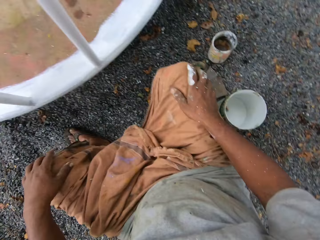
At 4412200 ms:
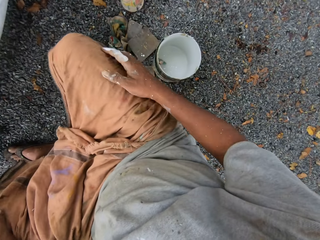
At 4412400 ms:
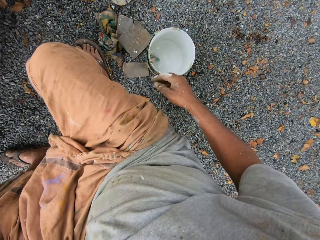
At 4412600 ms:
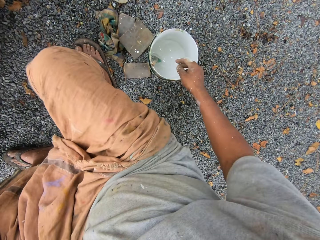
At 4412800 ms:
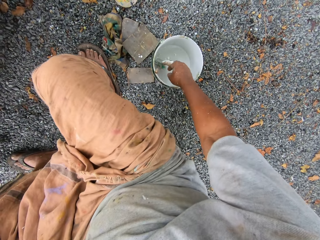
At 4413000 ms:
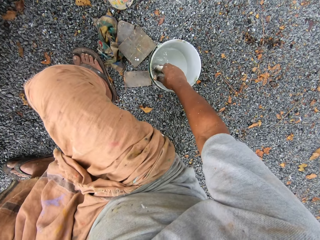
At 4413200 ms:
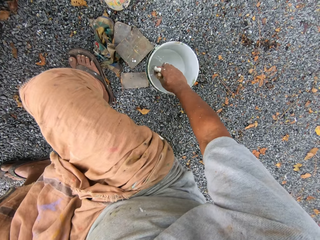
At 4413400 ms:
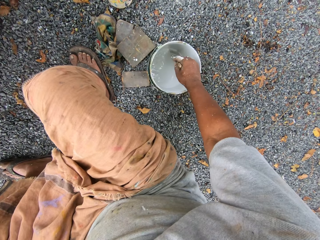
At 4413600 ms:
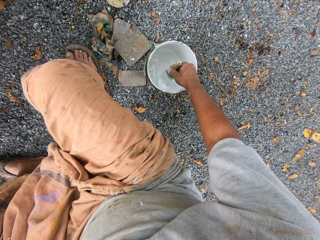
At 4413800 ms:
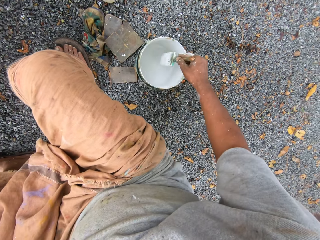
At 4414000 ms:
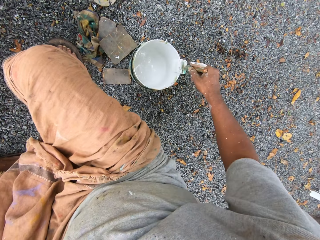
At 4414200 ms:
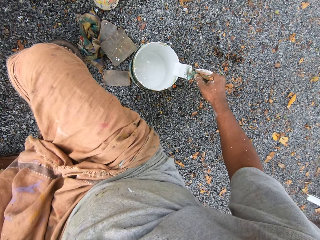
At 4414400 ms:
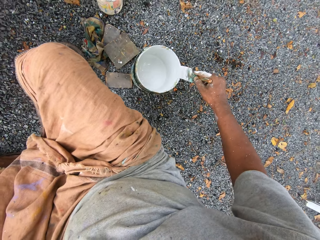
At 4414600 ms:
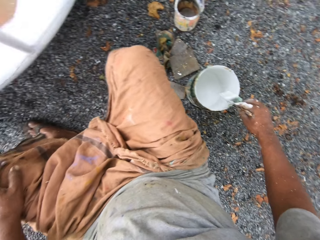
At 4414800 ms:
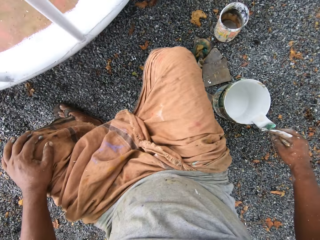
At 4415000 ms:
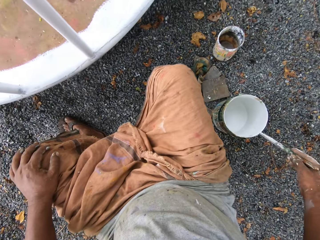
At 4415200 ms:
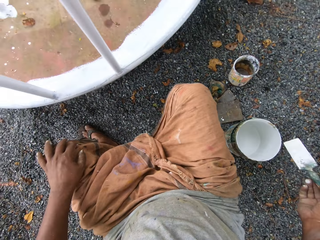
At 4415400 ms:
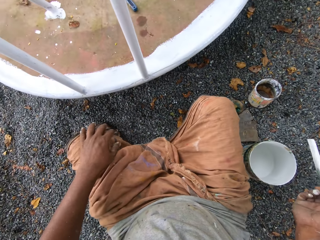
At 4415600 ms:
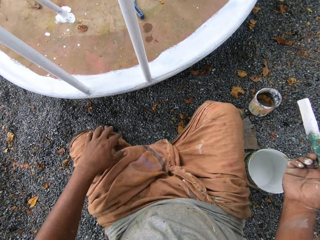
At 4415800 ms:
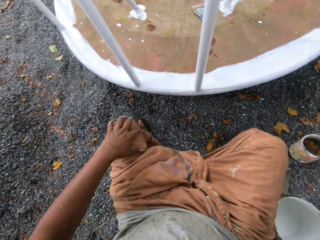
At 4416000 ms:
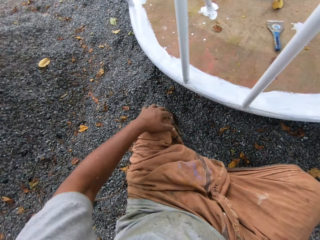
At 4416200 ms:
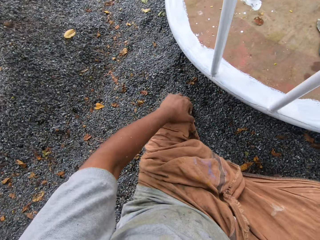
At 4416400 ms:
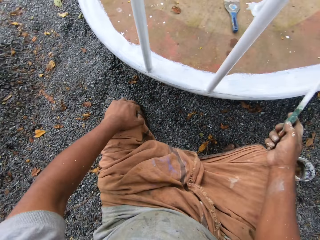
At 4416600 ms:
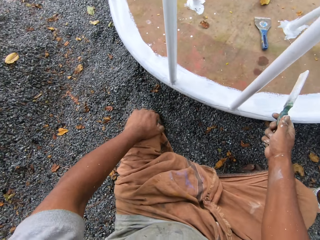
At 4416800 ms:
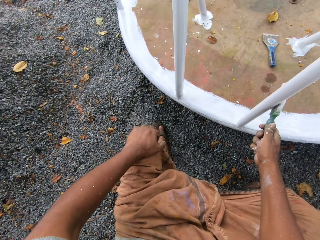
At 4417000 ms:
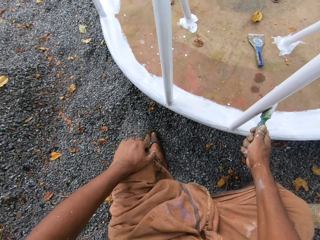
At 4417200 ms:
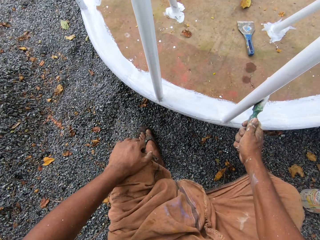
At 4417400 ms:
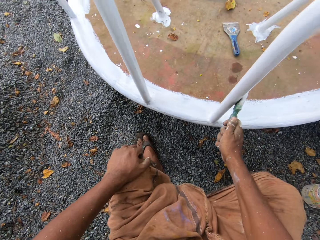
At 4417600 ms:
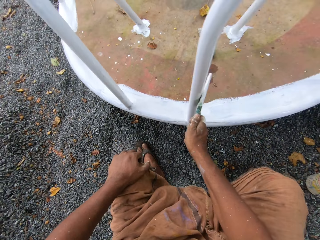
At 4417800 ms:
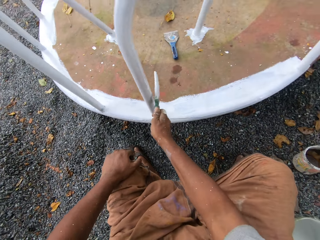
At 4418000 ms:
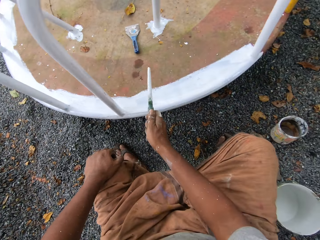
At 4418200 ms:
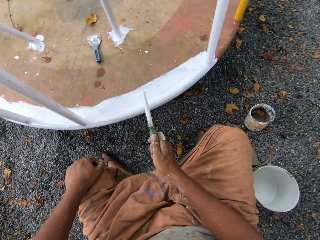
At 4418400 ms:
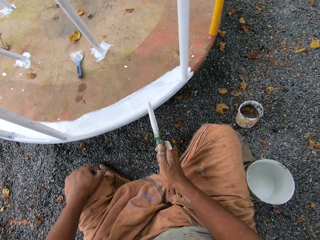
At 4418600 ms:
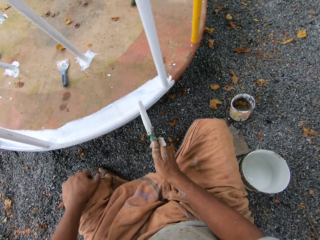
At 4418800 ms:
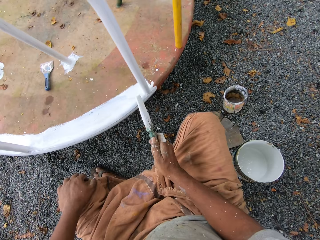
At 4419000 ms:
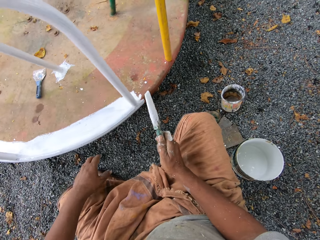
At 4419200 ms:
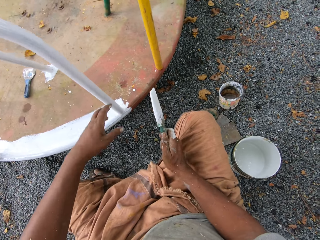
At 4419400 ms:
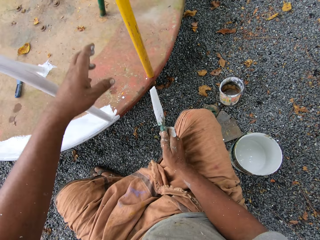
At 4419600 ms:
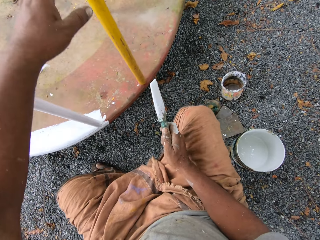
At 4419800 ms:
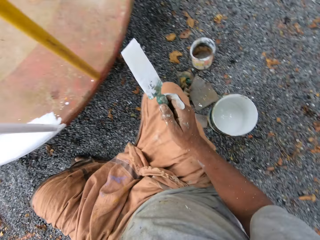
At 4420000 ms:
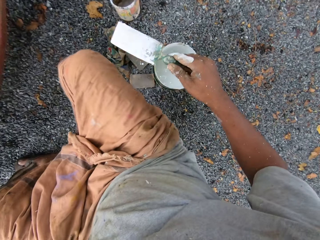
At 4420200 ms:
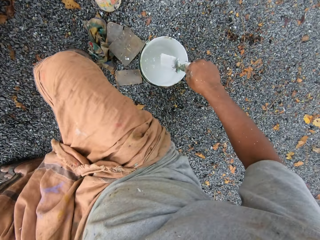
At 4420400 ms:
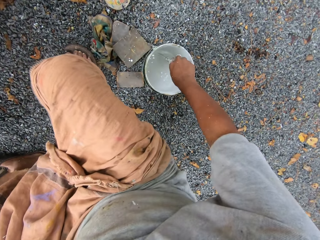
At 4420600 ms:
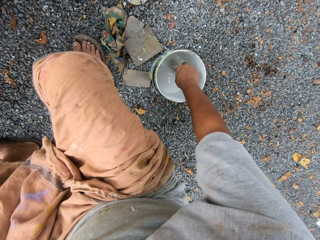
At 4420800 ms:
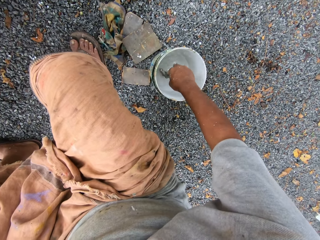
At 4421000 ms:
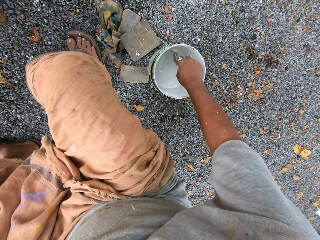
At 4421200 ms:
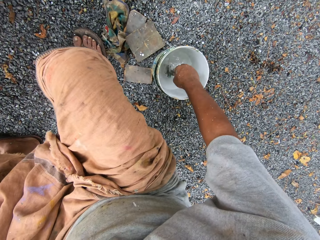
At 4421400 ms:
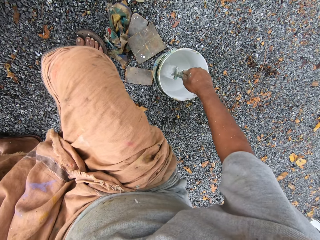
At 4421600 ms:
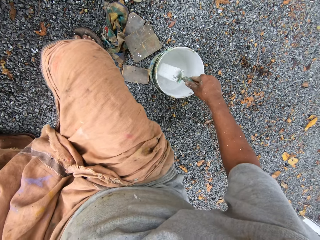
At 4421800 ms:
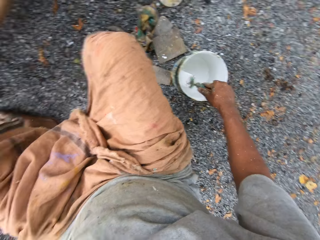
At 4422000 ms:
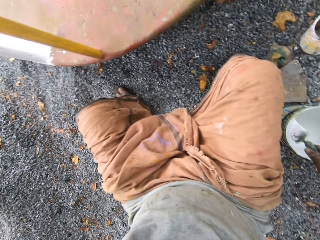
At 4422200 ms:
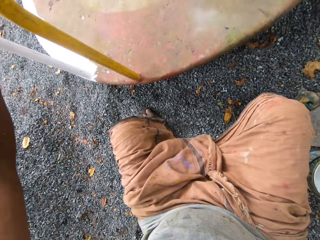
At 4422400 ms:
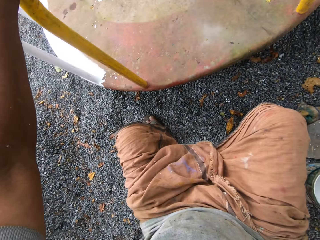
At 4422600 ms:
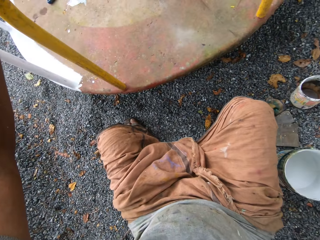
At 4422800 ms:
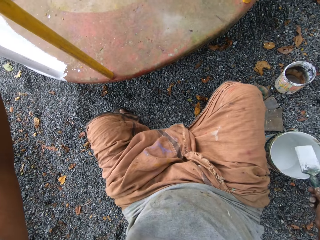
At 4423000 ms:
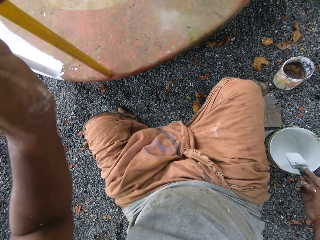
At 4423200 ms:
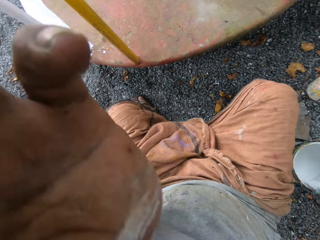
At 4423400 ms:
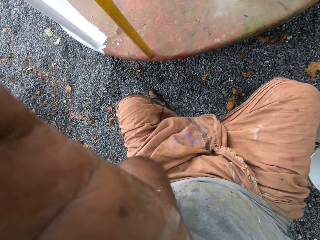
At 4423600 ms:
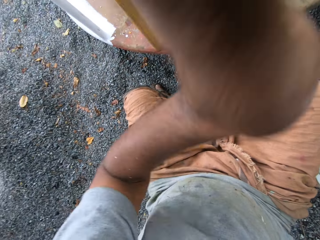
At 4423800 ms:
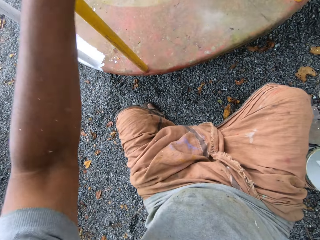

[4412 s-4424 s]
The camera wearer picks the paintbrush from the paint can with his right hand. He stirs paint in the paint can. He holds the paintbrush. He moves the roundabout with the paintbrush. He paints the round swing. He touches the round swing with his left hand. He dips the paintbrush into the paint can on the ground. He stirs paint in the paint can.

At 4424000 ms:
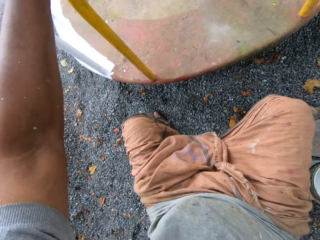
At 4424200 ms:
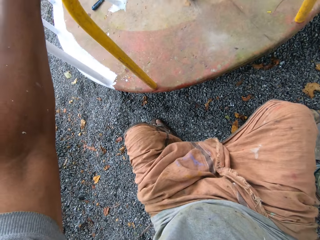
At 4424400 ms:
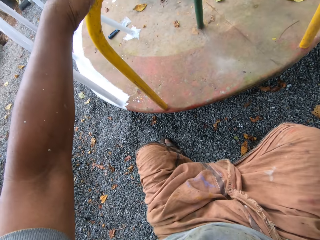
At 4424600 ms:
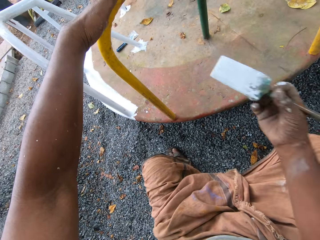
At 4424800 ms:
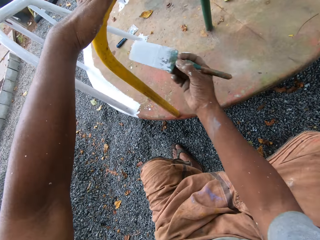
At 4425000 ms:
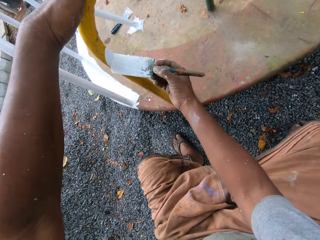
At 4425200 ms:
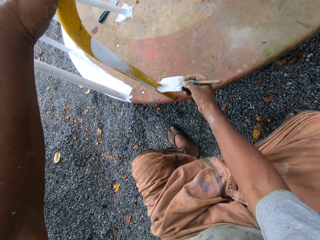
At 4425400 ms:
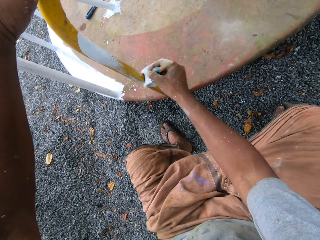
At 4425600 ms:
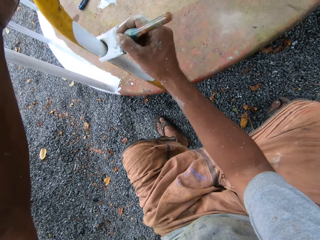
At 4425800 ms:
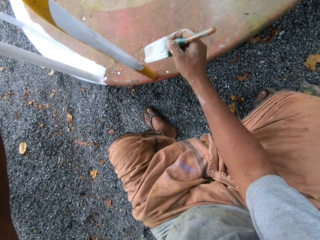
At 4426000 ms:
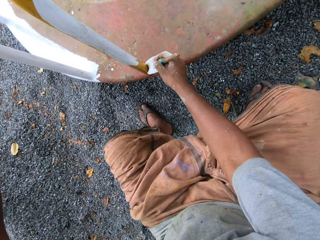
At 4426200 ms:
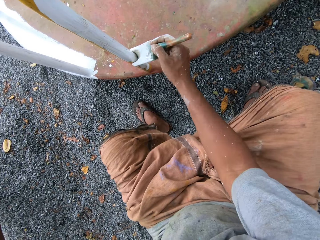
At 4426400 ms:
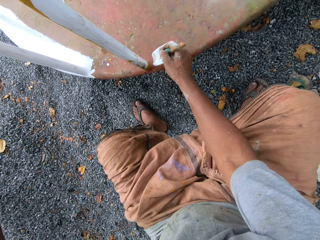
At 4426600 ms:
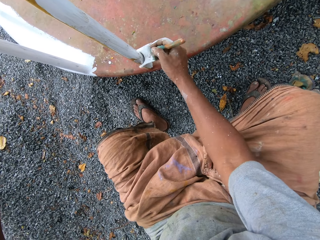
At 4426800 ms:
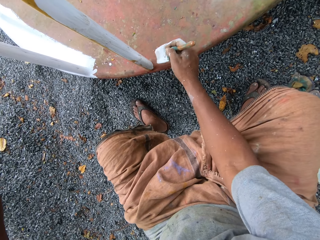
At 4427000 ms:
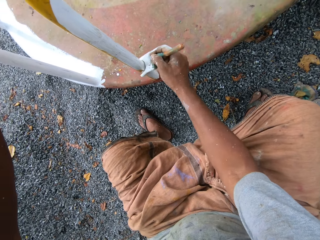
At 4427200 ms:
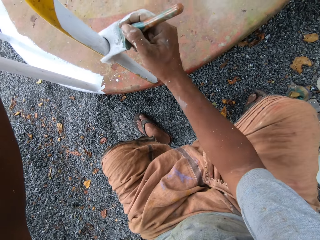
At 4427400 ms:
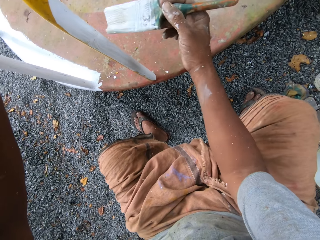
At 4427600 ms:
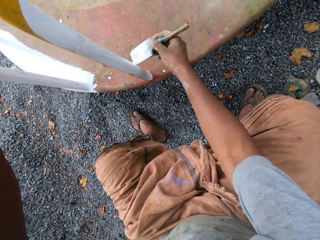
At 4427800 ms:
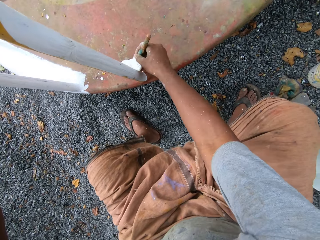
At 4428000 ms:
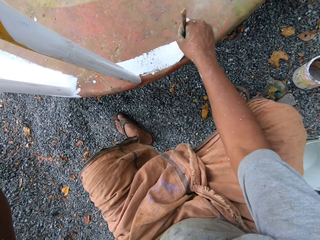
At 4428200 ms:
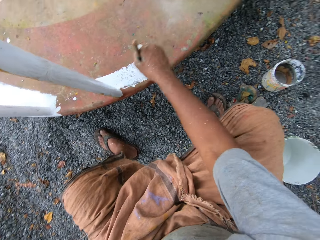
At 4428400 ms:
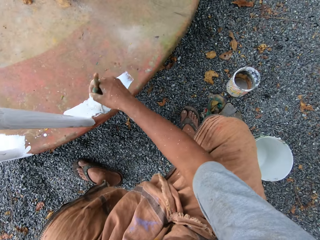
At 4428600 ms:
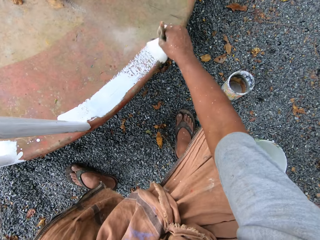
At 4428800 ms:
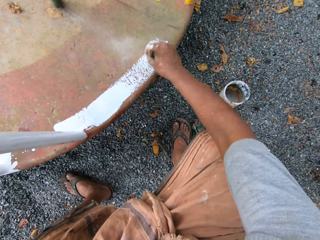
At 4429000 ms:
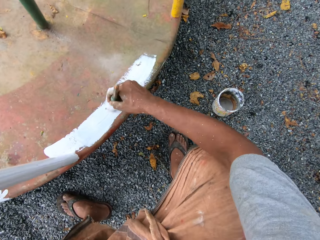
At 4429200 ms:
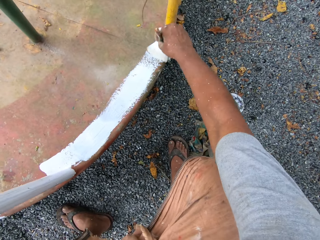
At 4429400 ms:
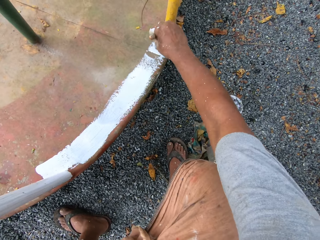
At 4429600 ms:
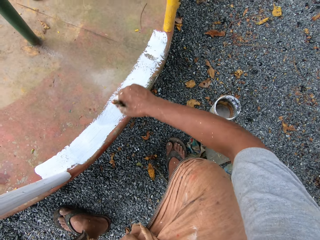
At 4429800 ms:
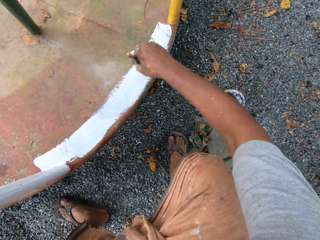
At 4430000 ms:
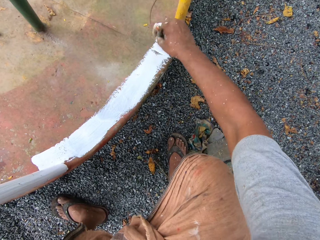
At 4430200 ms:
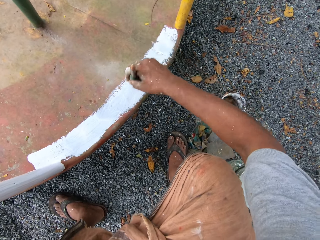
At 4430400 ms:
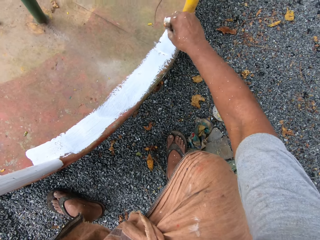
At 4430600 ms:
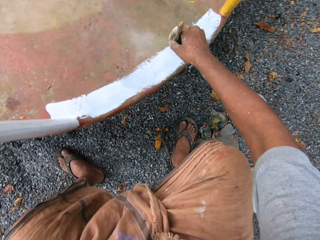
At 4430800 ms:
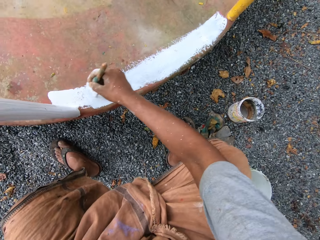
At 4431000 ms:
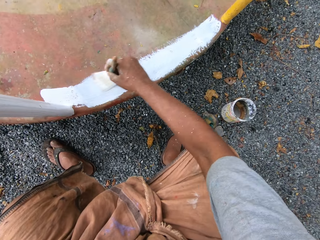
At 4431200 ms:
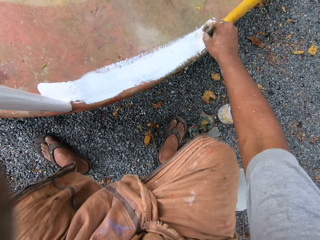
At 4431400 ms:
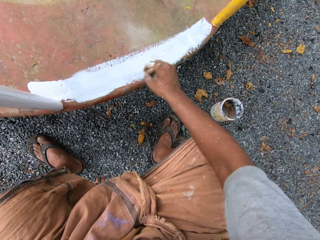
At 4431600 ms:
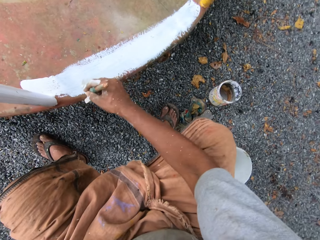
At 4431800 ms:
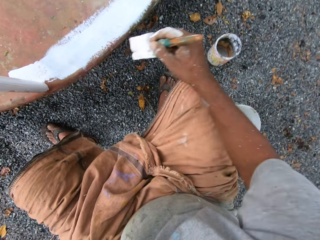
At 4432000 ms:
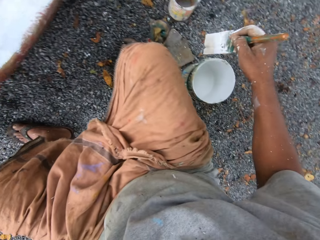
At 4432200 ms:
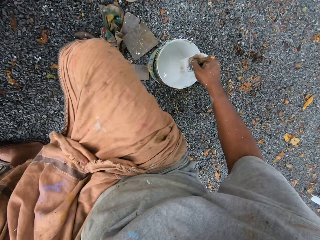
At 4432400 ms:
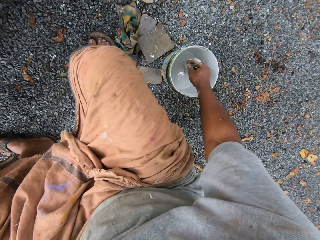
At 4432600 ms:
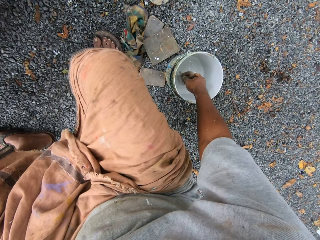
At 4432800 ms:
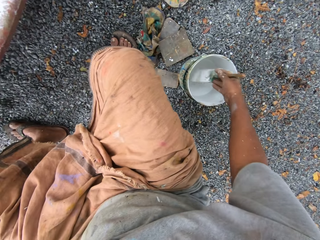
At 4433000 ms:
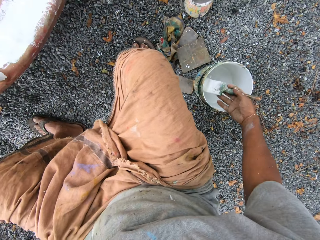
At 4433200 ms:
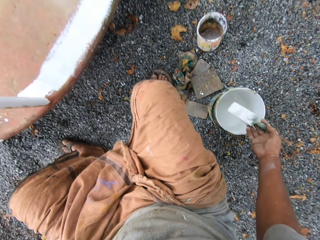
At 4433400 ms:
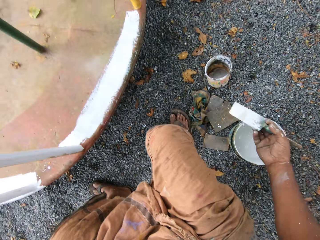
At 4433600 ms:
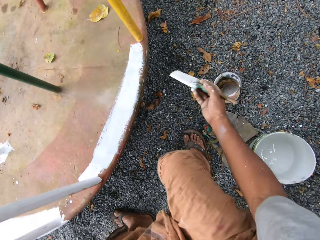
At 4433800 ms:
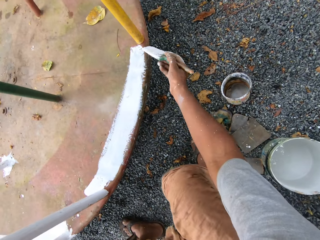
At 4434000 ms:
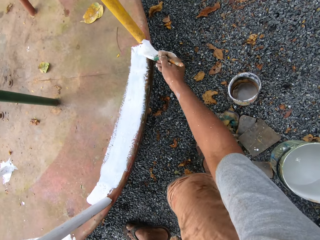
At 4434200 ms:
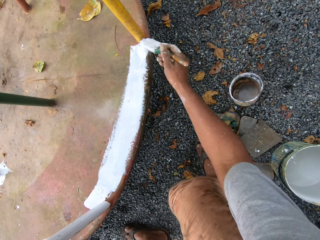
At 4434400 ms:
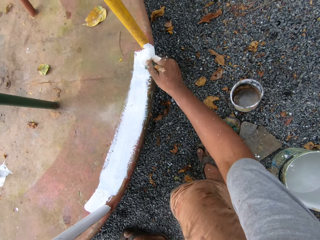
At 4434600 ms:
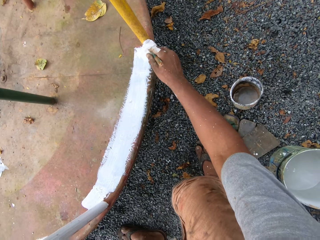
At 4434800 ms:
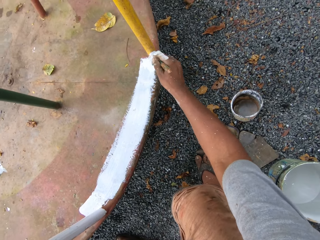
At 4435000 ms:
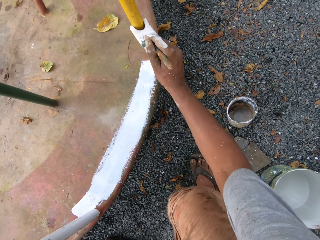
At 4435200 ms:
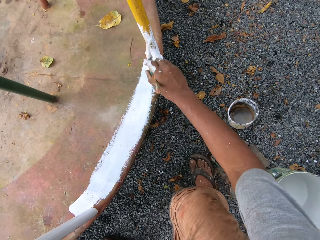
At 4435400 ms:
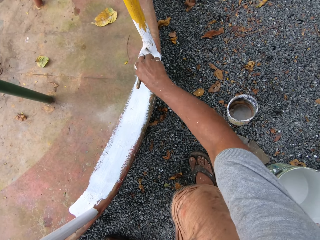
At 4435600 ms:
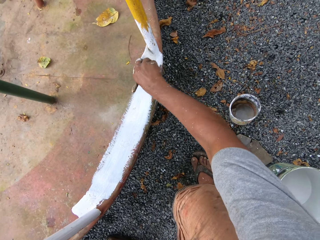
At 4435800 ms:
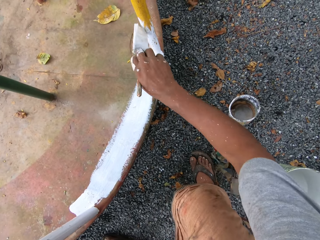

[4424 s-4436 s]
The camera wearer paints the roundabout with the paintbrush. They dip the paintbrush into the paint can on the ground. They paint the roundabout with the paintbrush.
